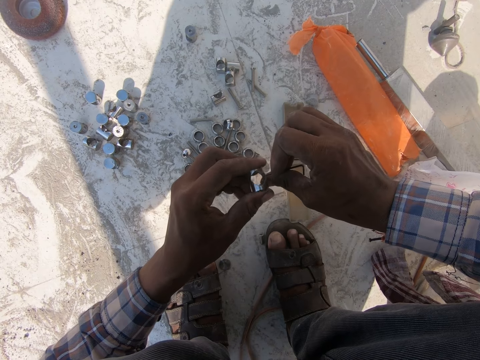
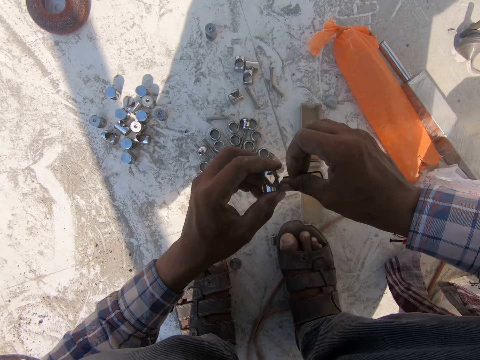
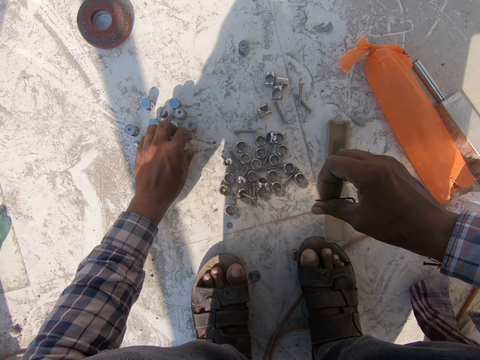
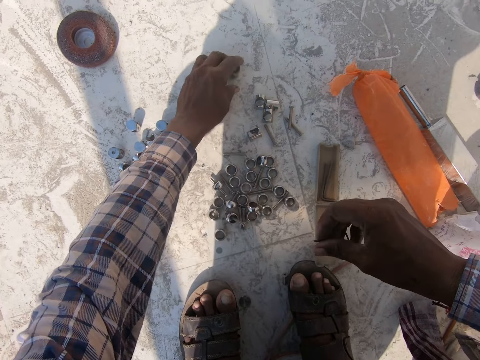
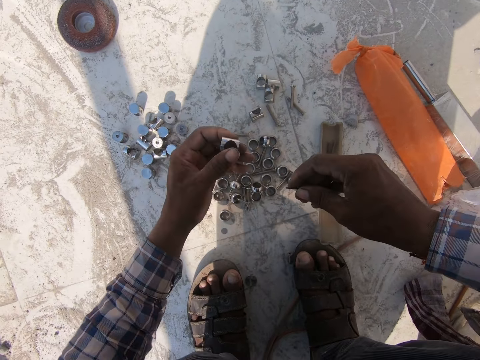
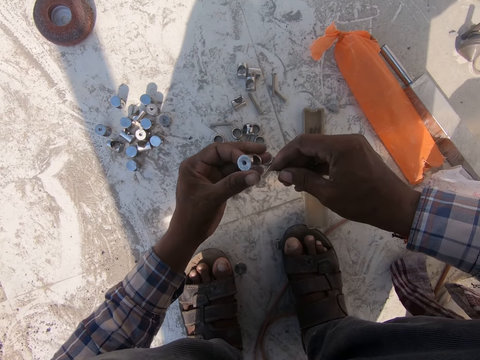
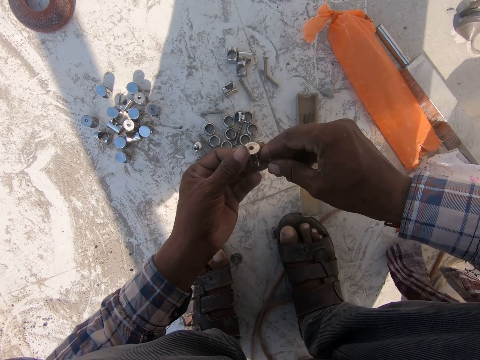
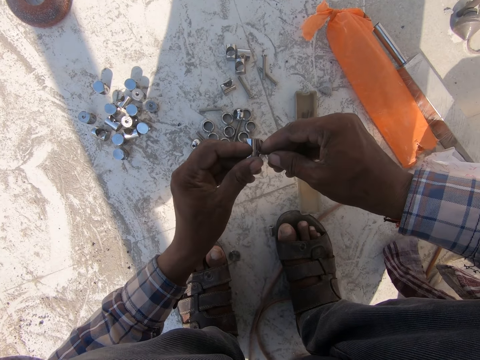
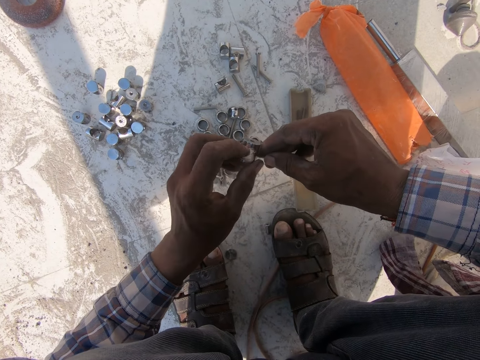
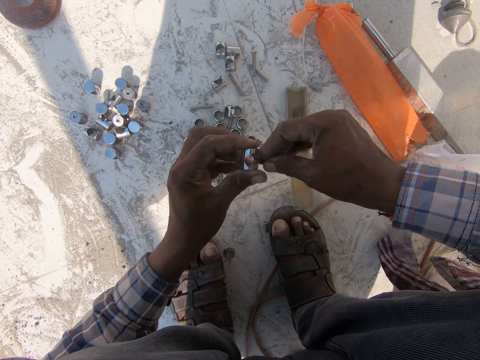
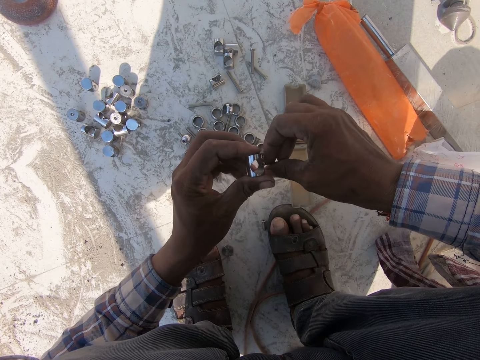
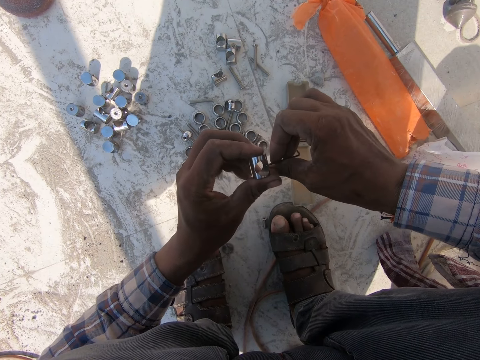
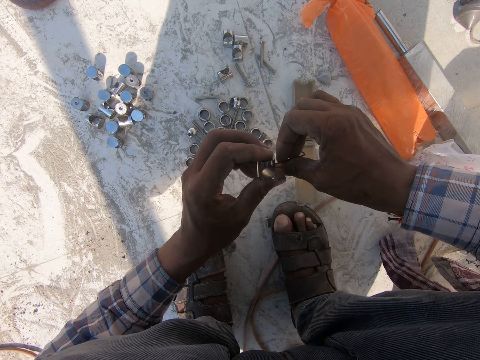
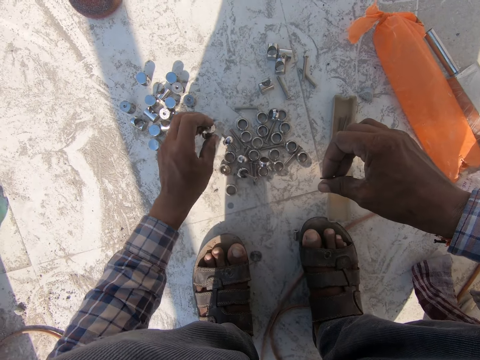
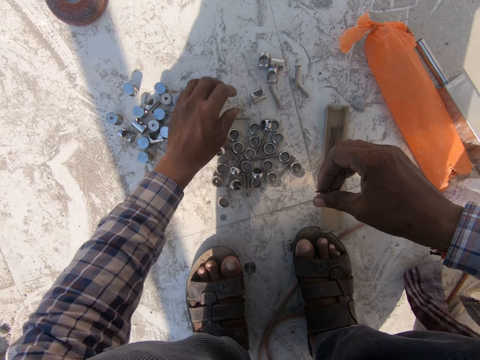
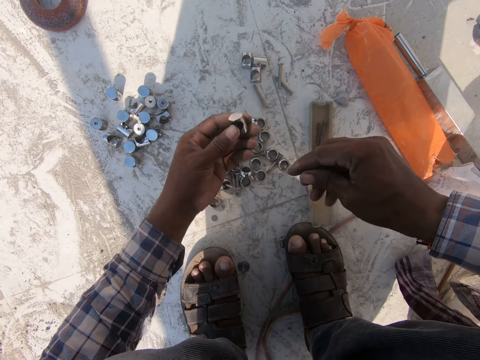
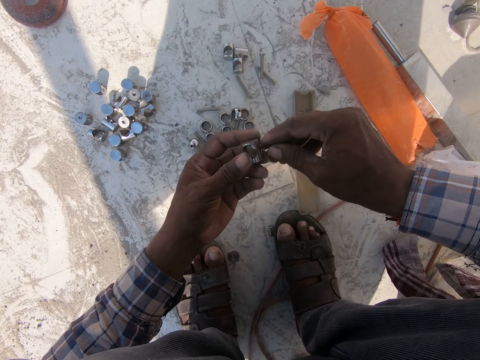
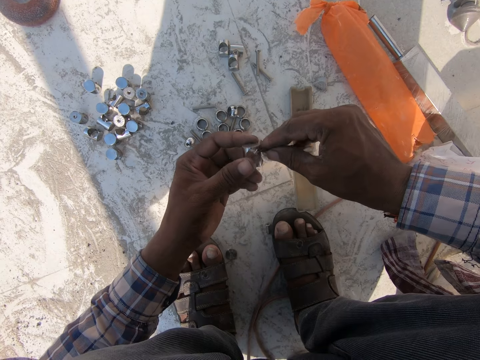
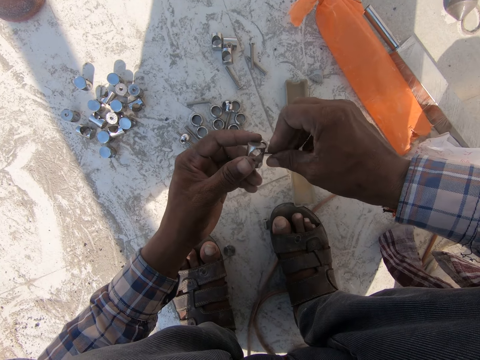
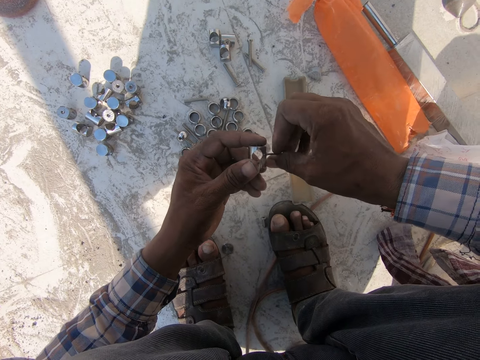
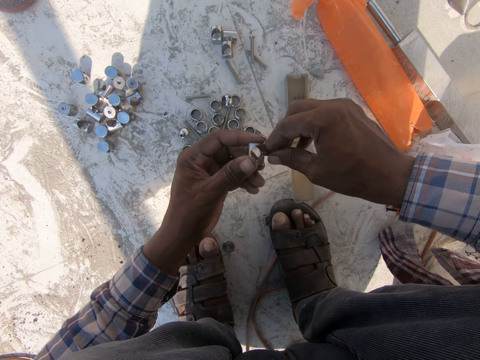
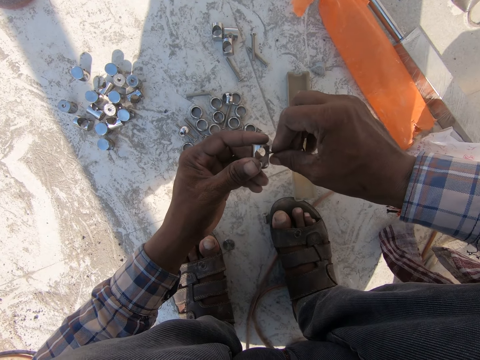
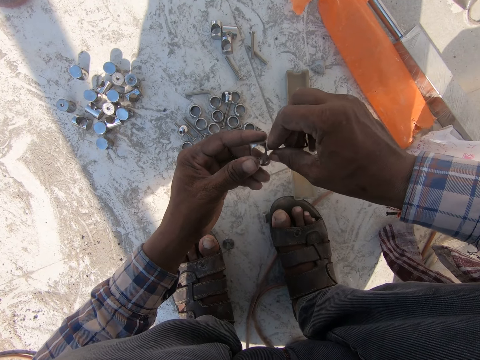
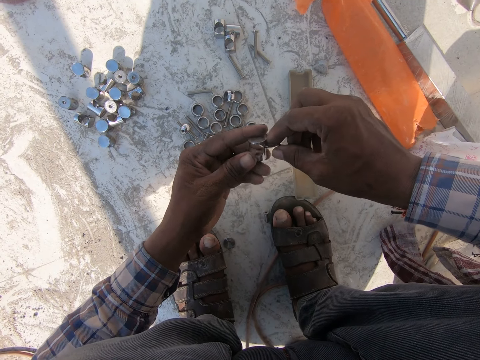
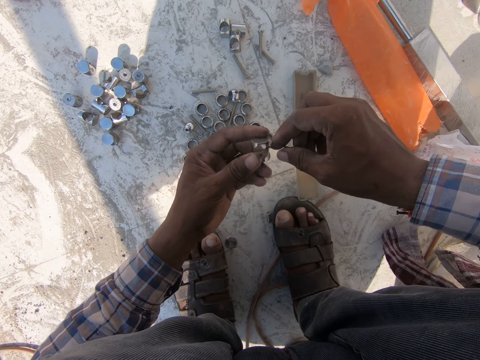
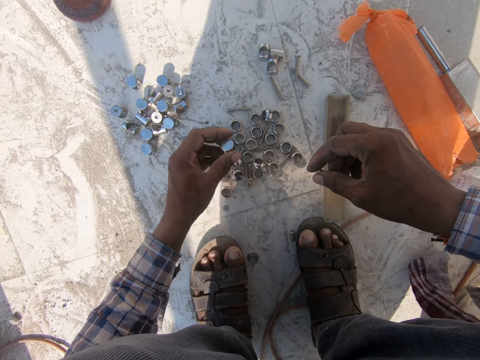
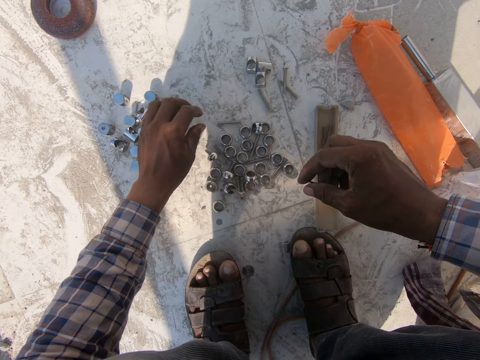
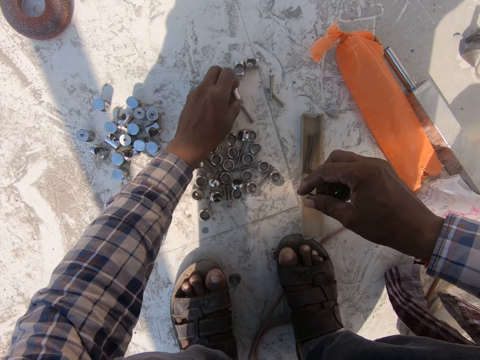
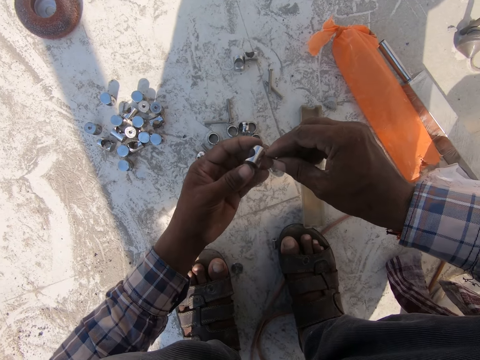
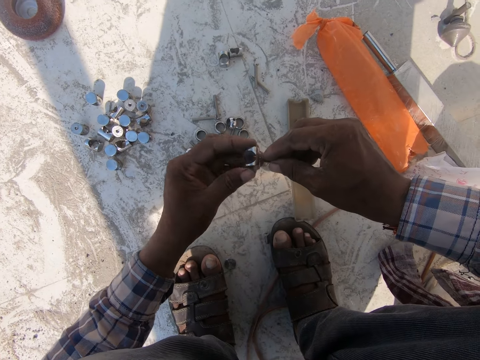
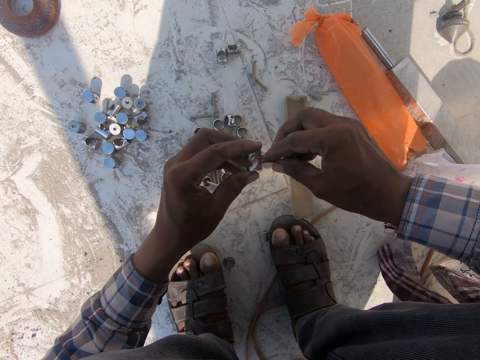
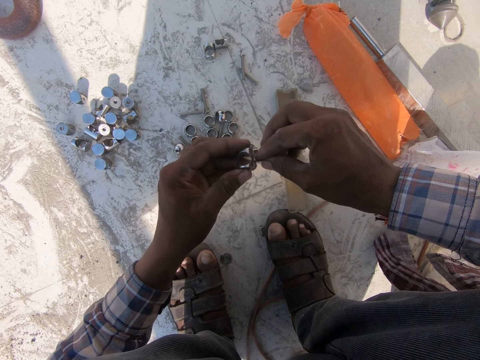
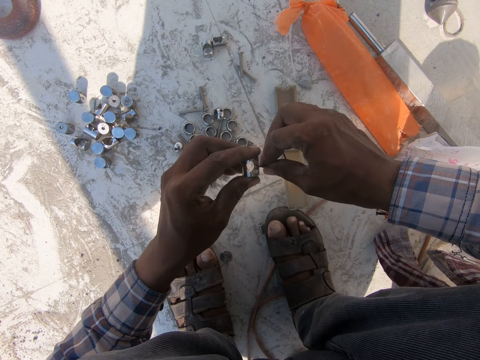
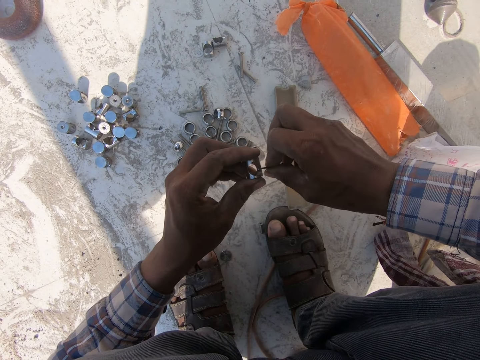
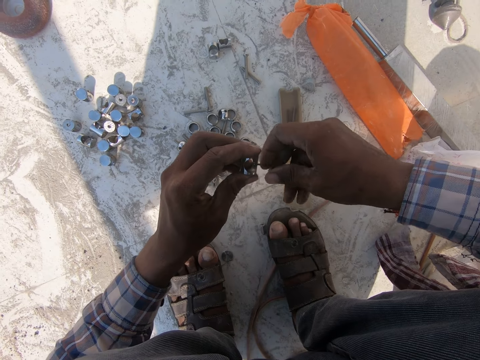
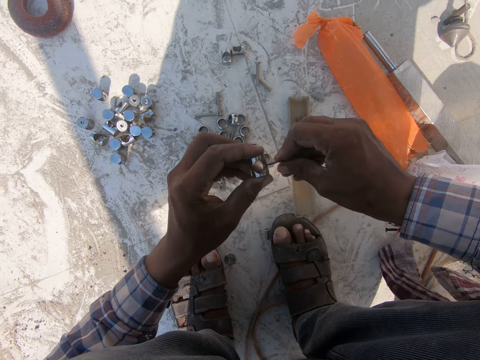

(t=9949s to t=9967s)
The camera wearer puts the nut or metal connector down. They pick the nut from the ground. They loosen the metal connector. They make a hole to the nut with a pin. They put the nut down. They pick the nut from the ground. They loosen the metal connector. They make a hole to the nut with a pin. They put the nut down. They pick the nut from the ground. They make a hole to the nut with a pin. They loosen the metal connector.

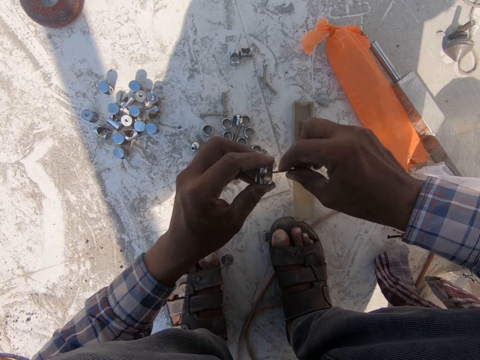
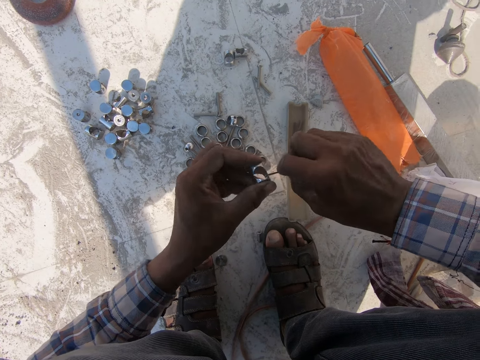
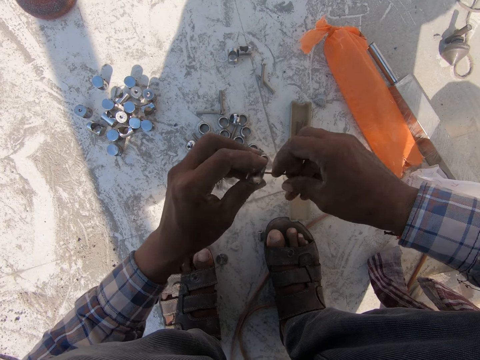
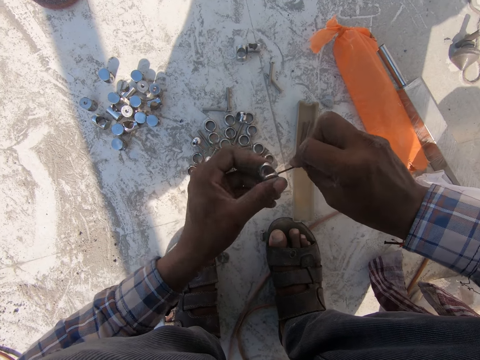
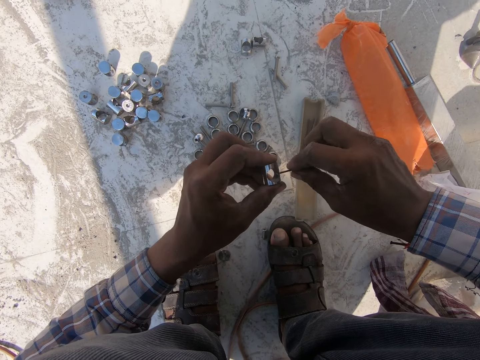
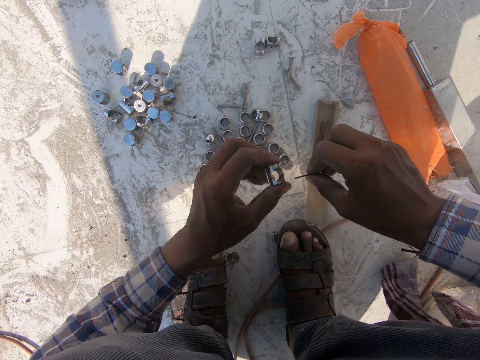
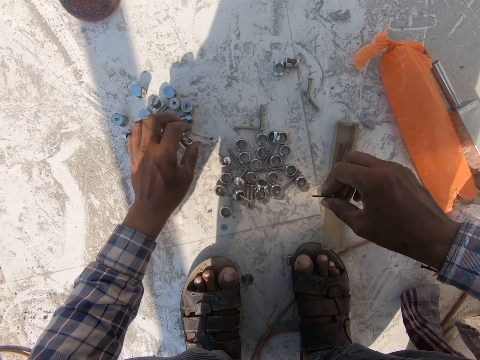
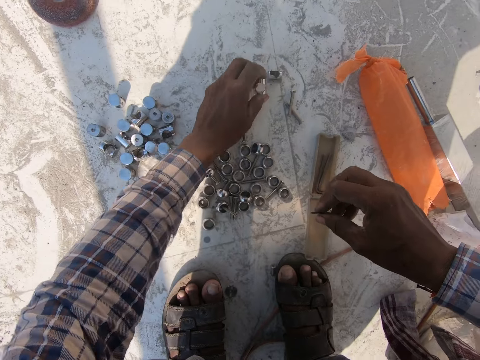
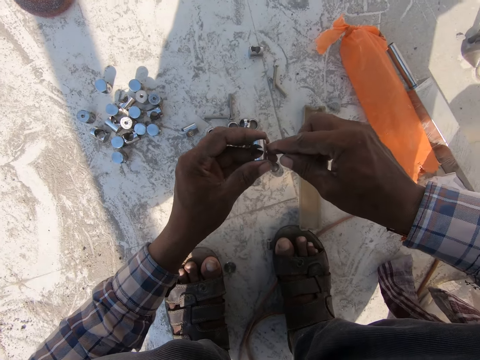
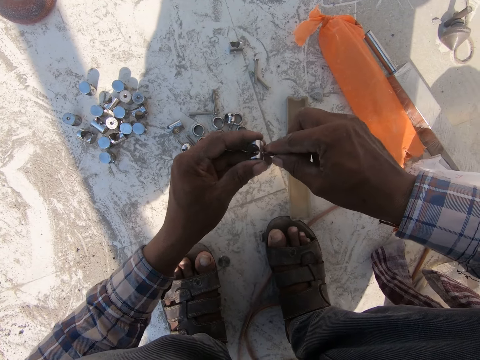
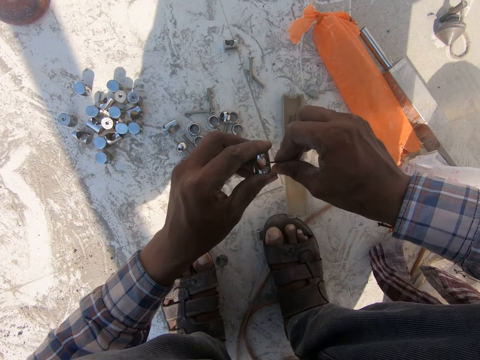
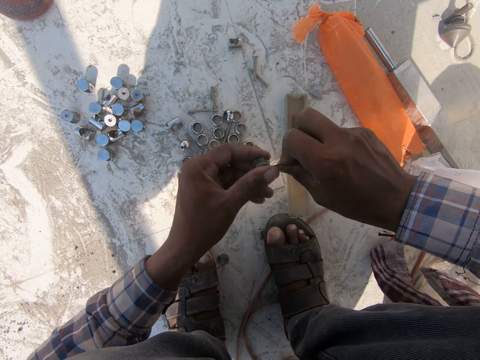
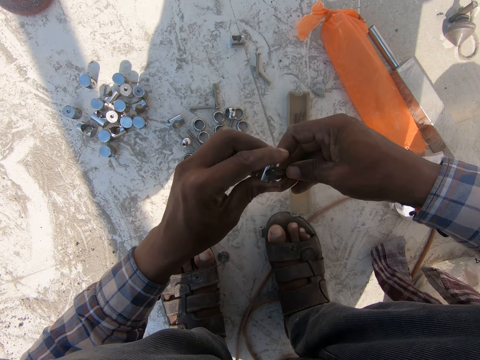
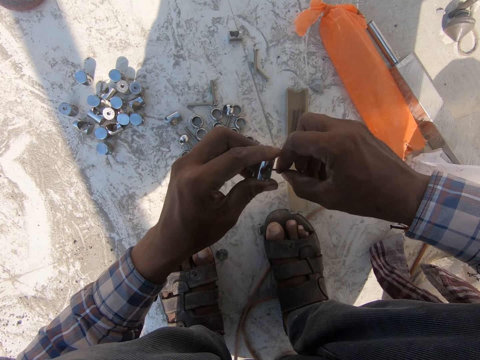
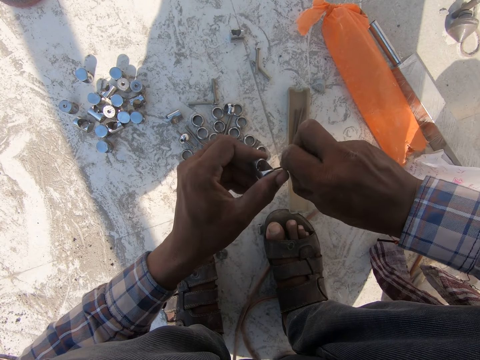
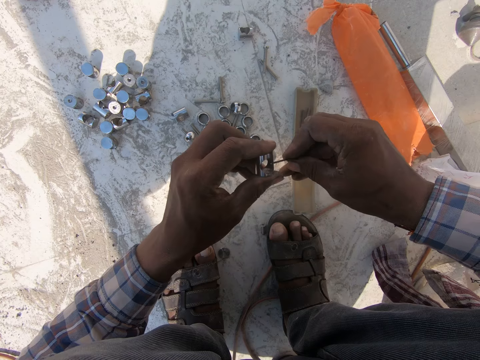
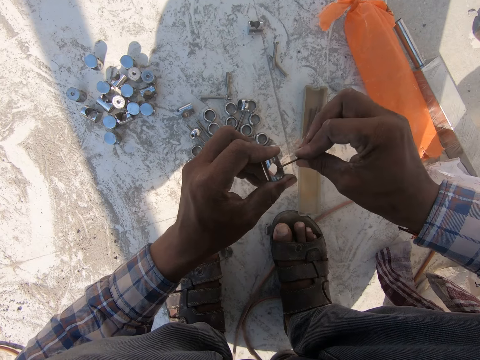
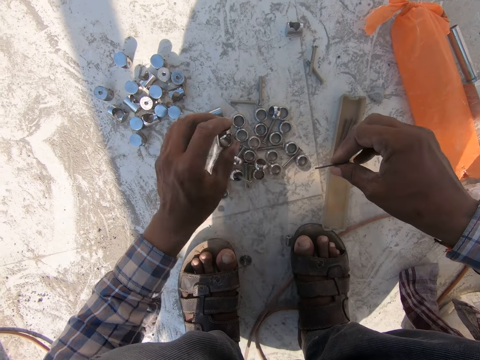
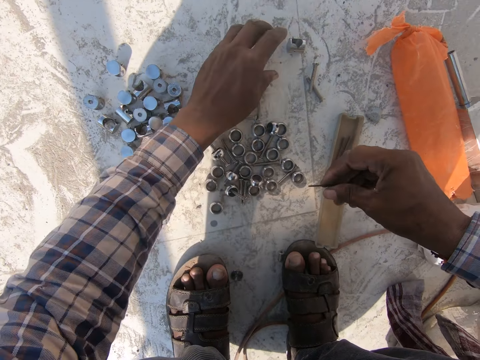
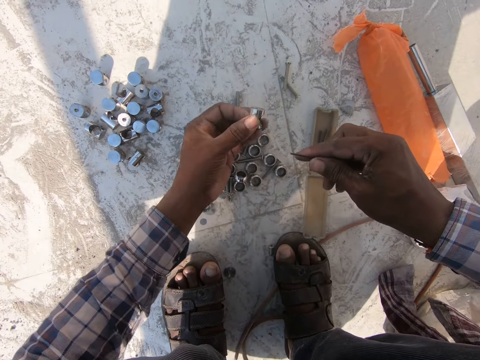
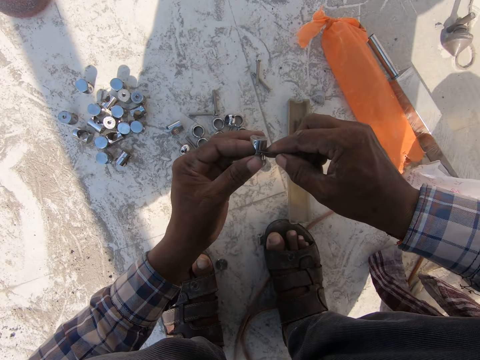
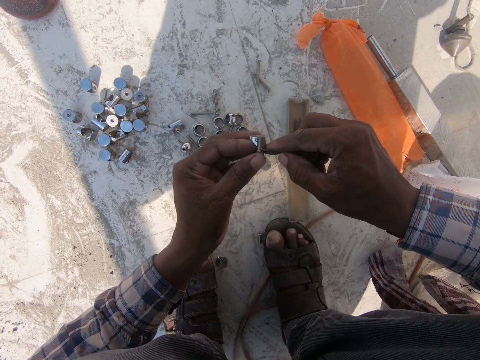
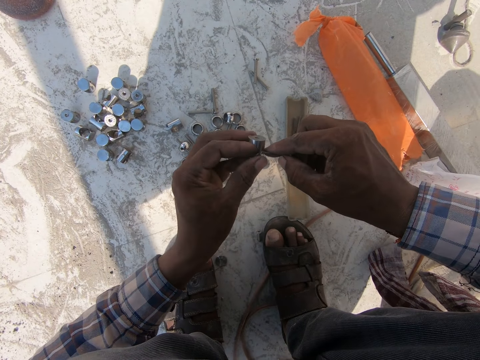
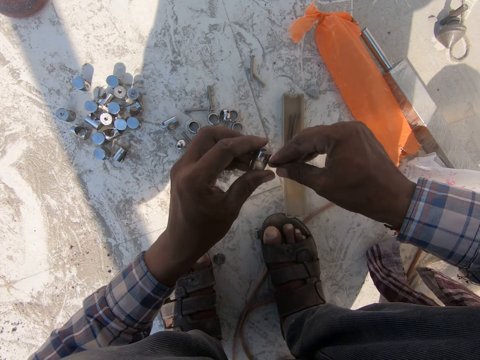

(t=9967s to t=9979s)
The camera wearer puts the nut or metal connector down. They pick the nut from the ground. They make a hole to the nut with a pin. They loosen the metal connector. They put the nut down. They pick the nut from the ground. They make a hole to the nut with a pin. They loosen the metal connector.
